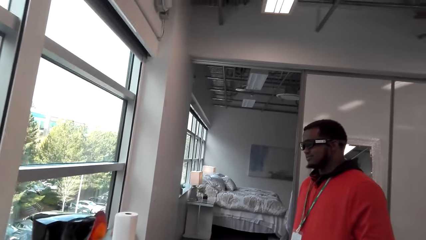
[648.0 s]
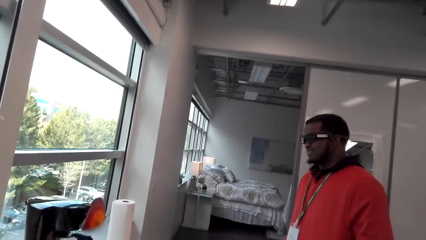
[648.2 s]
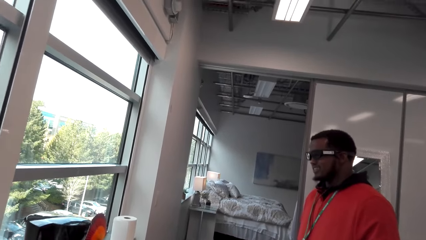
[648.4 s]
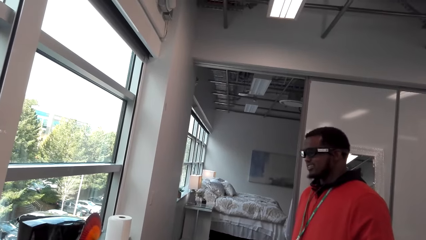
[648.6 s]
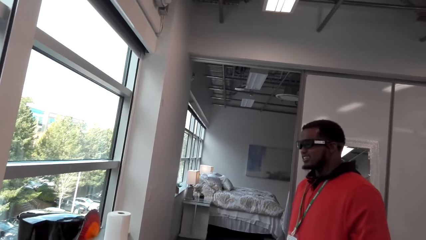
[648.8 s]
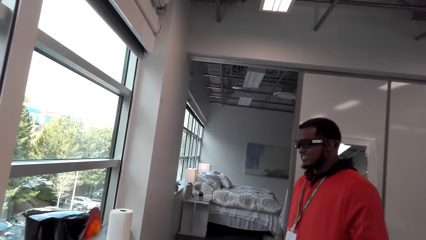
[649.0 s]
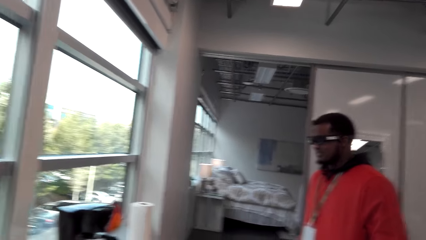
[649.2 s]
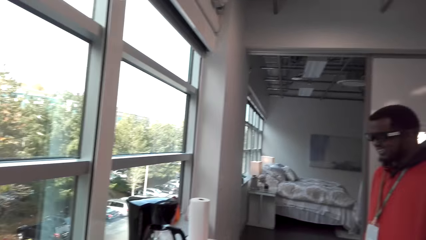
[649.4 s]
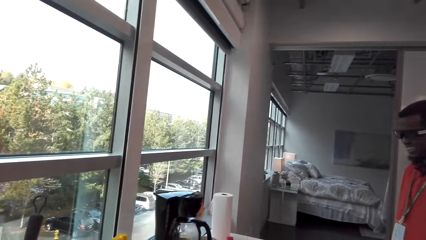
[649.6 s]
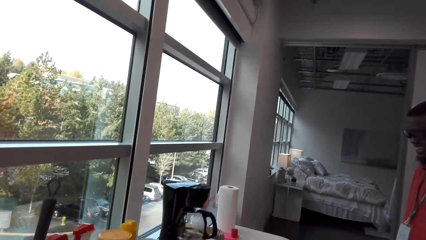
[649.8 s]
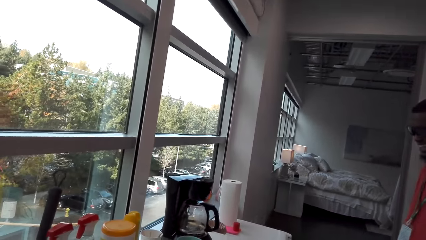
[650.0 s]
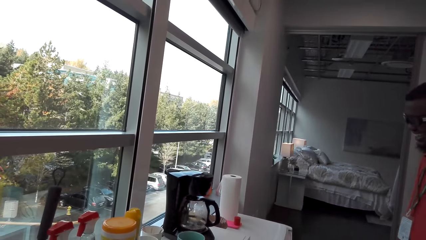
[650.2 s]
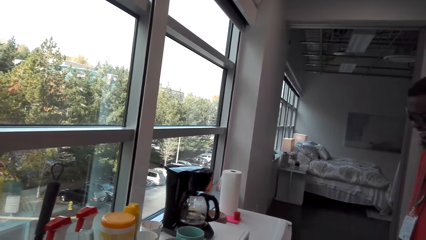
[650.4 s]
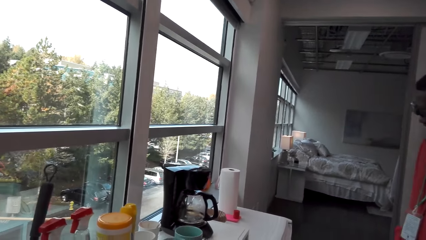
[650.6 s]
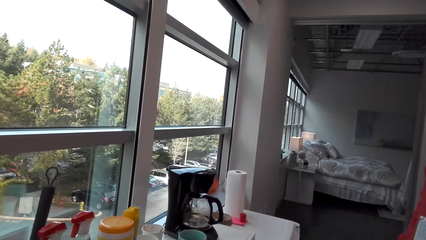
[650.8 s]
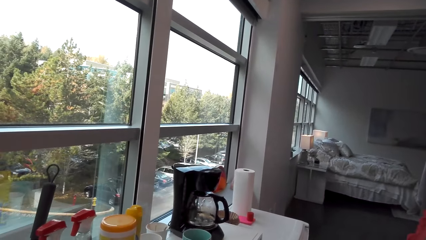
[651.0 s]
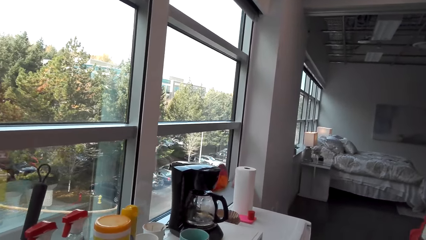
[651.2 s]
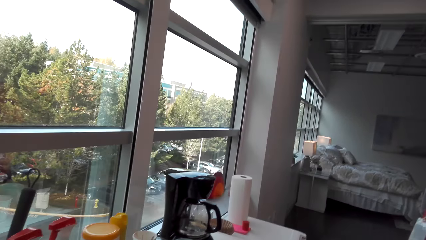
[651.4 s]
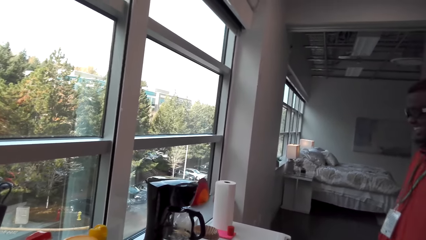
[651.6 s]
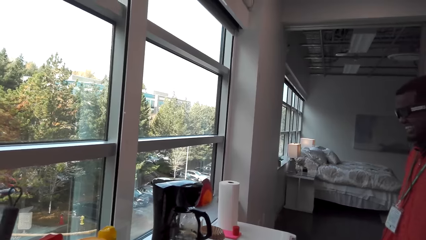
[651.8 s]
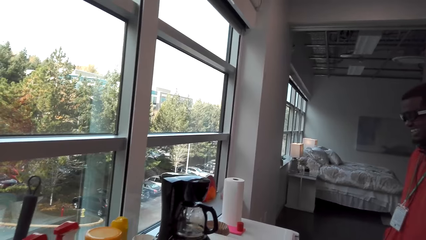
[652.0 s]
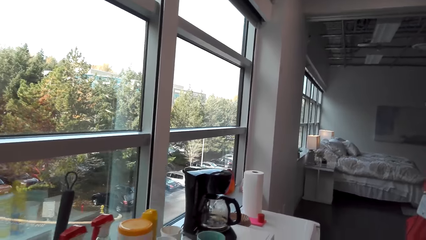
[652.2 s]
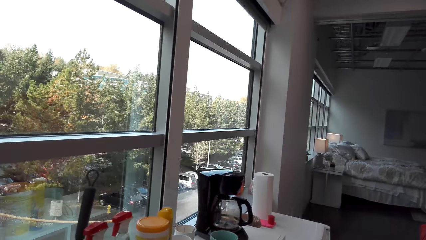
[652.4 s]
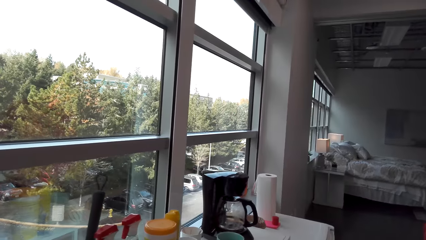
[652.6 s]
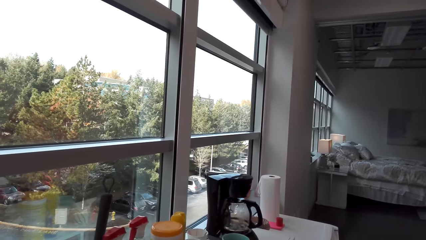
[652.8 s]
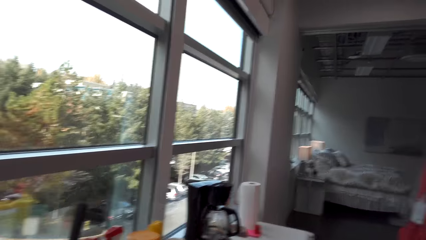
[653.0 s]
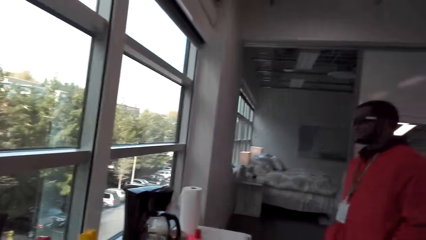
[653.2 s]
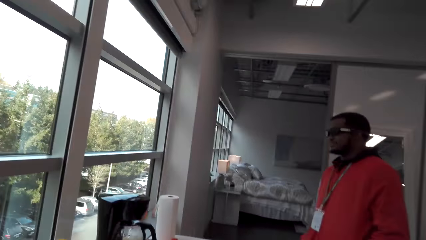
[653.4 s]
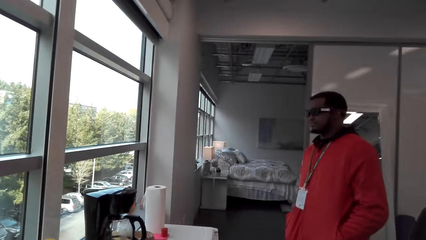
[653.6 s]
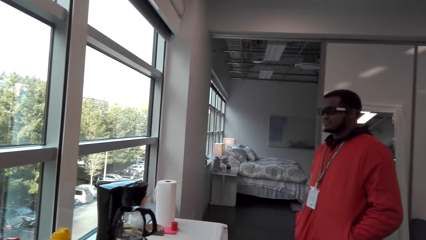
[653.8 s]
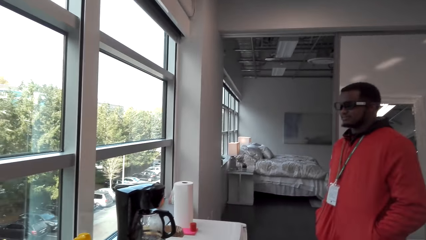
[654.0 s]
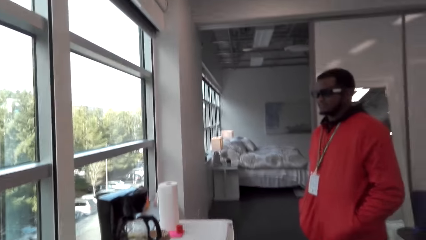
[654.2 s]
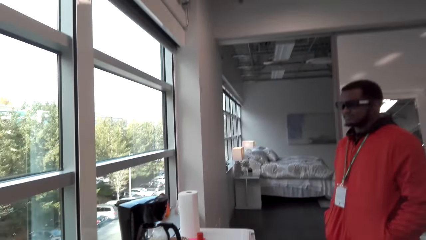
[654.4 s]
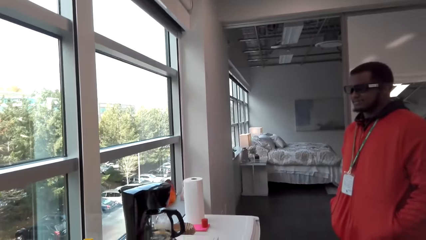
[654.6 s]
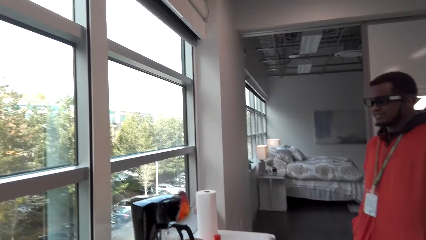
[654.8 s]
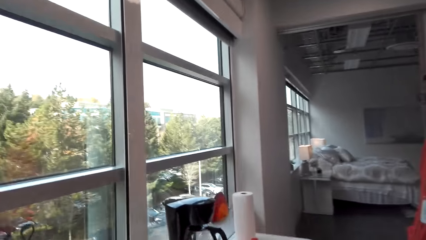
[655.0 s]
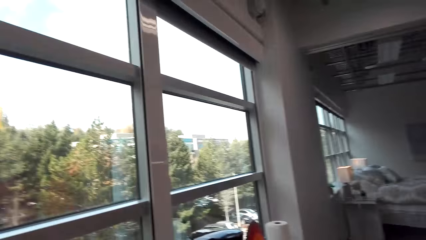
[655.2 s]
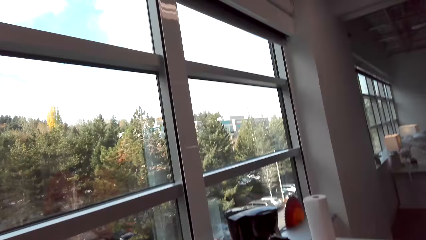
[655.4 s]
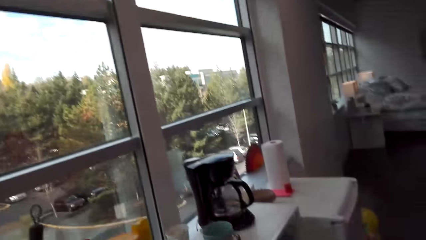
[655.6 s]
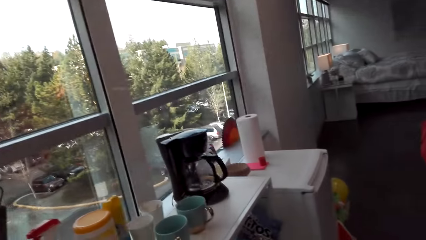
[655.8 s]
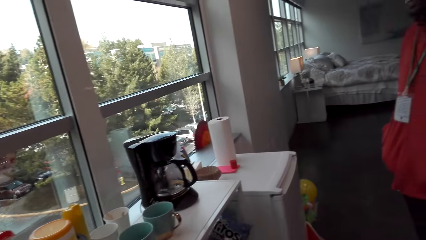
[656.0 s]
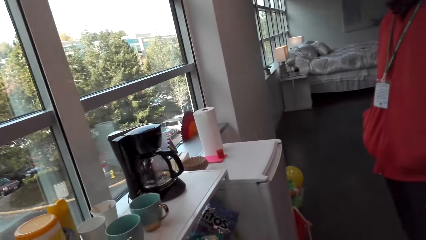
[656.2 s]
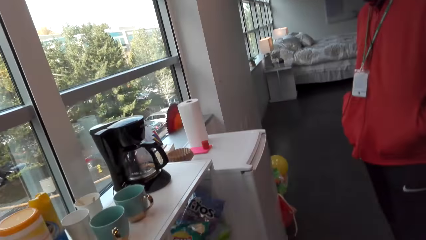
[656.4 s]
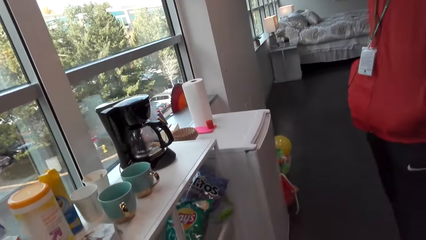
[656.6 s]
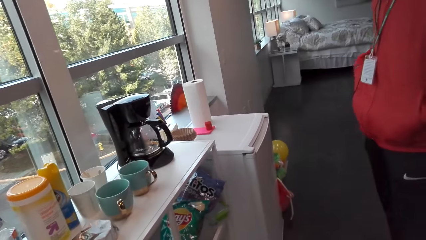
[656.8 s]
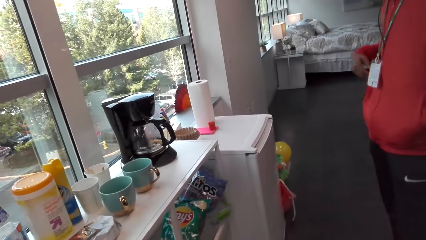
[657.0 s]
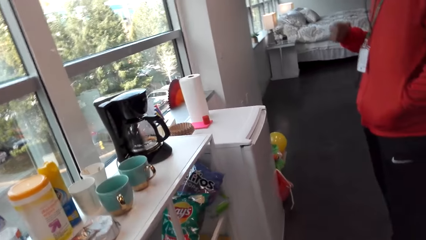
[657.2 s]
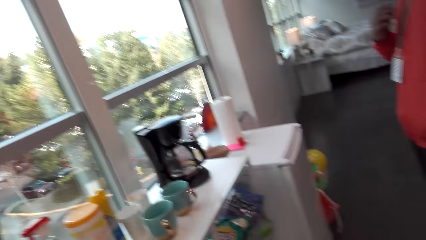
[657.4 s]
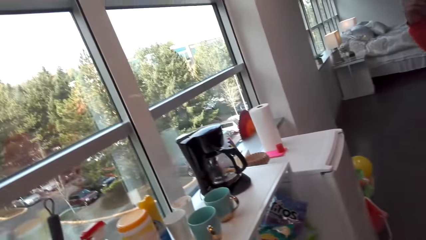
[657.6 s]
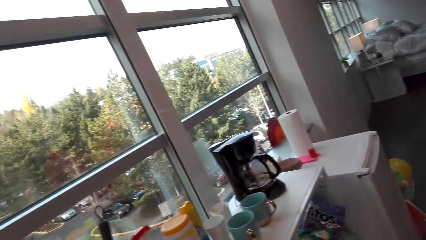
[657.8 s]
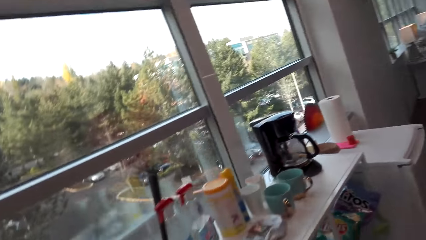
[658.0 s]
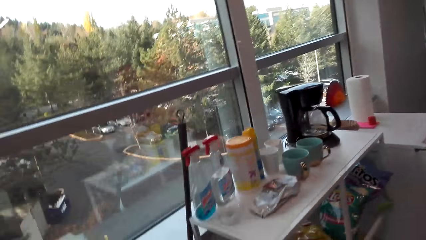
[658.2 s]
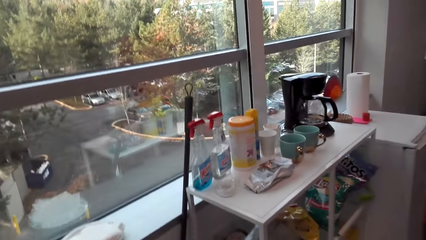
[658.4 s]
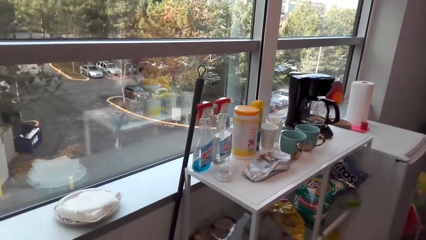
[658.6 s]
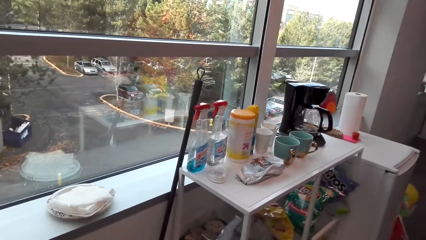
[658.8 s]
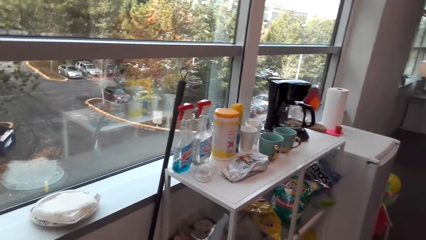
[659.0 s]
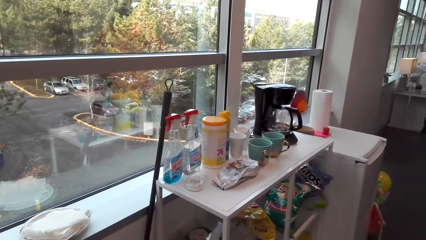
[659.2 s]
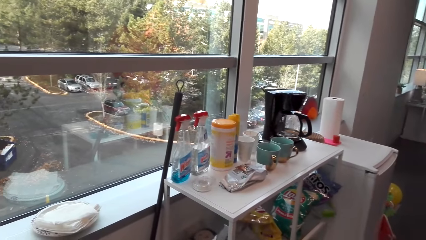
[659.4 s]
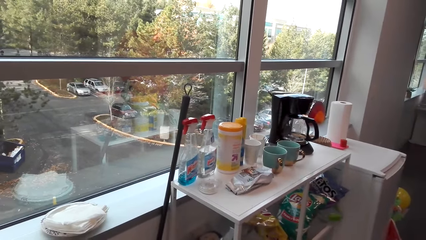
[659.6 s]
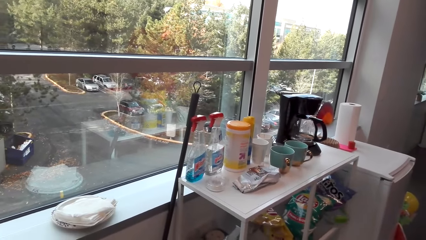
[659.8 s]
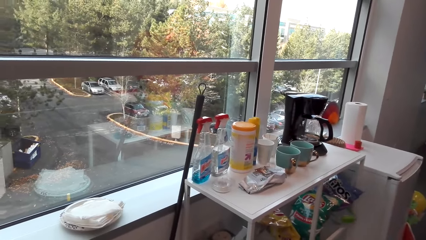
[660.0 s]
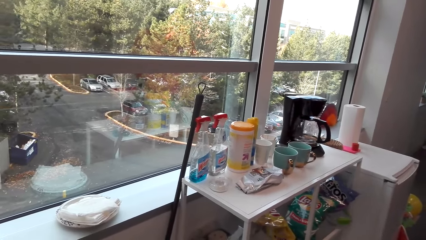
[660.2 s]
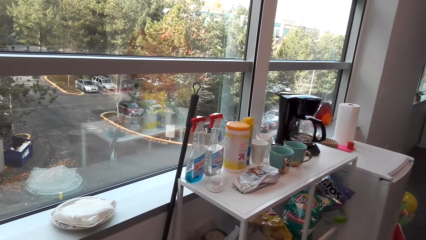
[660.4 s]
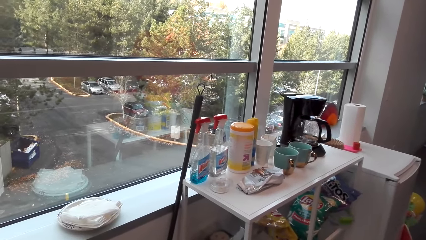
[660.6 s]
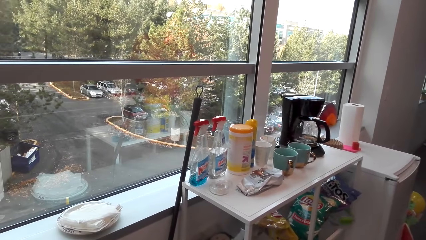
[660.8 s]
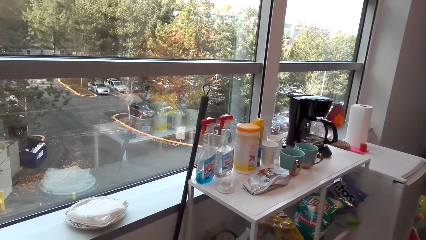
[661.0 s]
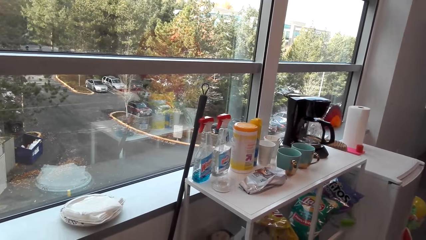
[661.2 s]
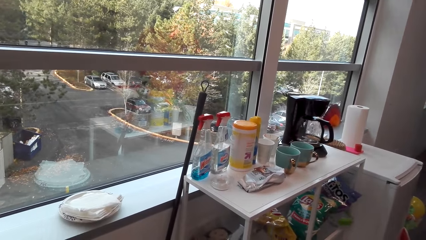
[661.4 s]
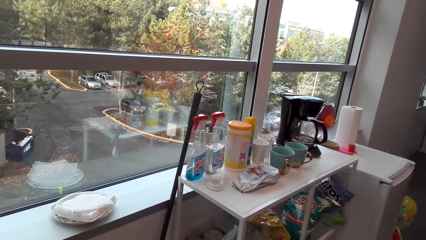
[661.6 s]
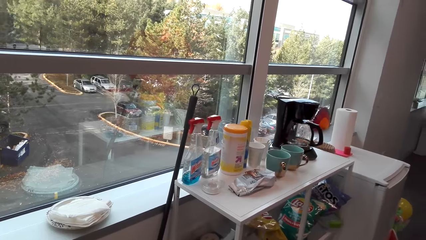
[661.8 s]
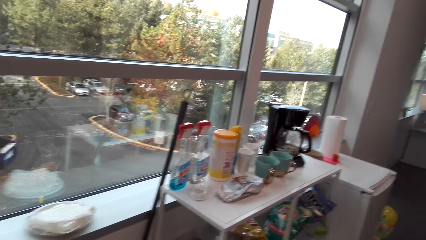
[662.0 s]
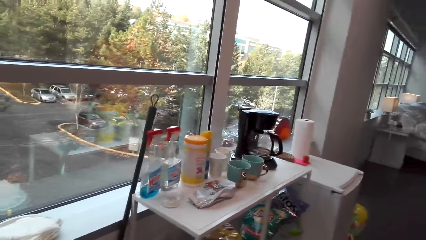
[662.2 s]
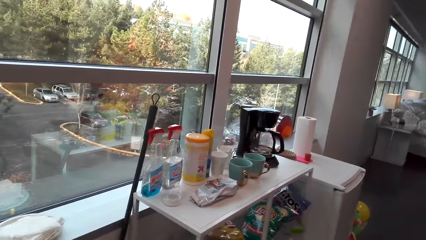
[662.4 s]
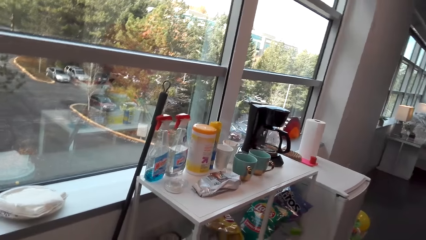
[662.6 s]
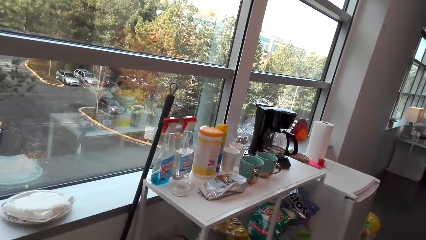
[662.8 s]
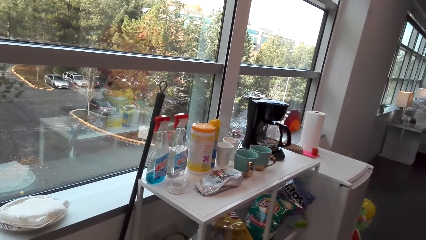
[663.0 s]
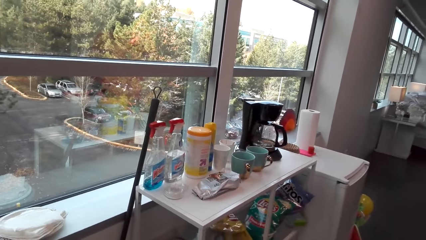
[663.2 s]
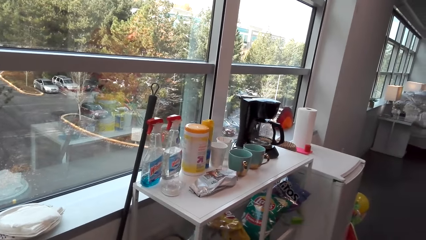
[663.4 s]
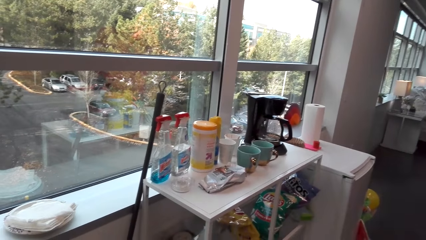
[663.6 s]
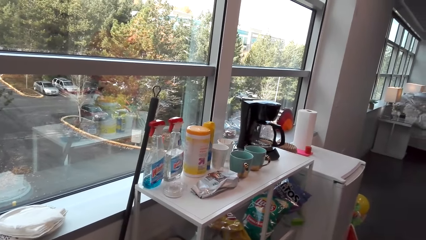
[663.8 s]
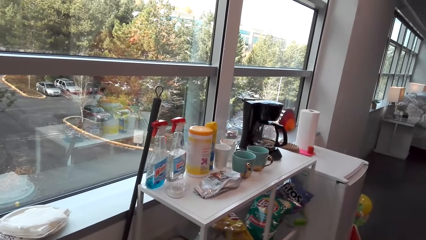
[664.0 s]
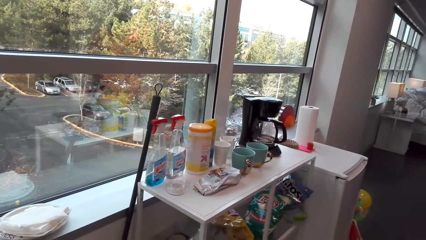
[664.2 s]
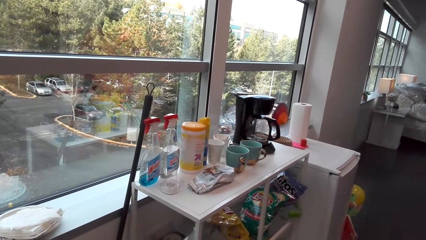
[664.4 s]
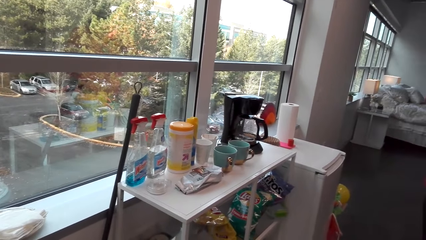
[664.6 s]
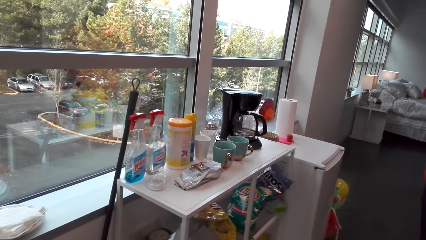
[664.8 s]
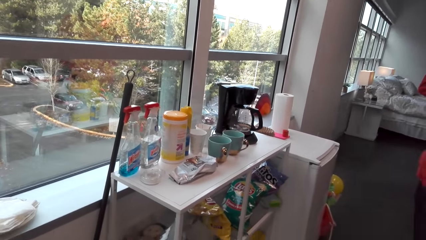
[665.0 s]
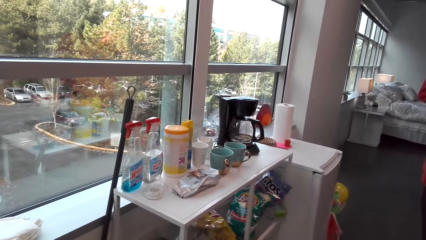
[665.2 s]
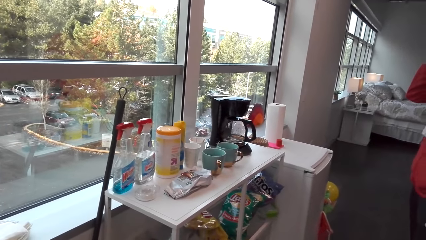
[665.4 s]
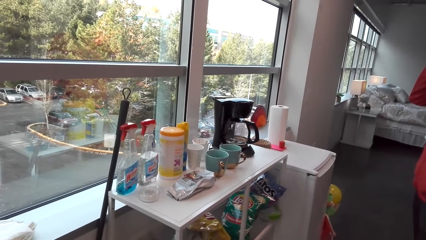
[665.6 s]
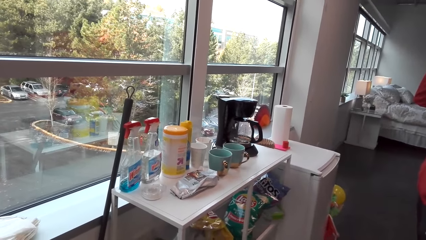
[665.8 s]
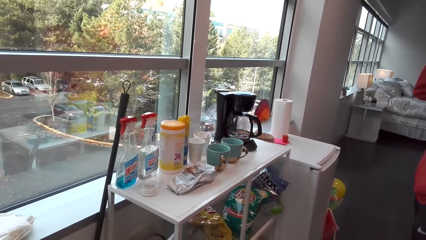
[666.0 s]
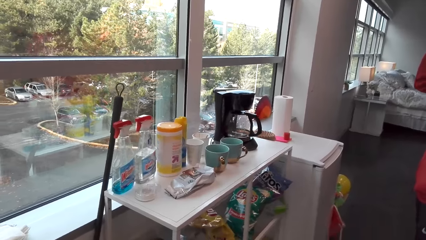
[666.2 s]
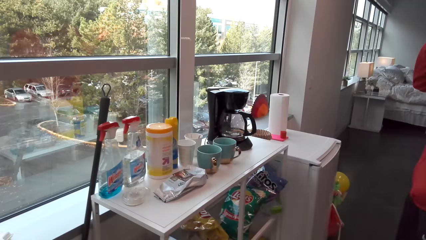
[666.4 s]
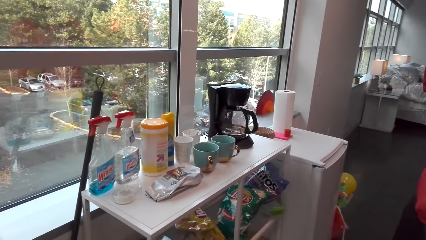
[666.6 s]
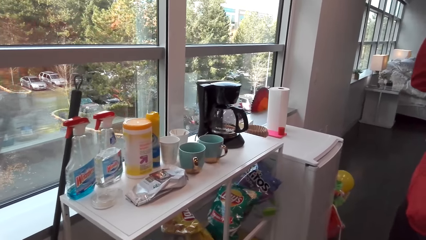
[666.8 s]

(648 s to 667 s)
The camera wearer talks. The man laughs. The camera wearer laughs and talks.
